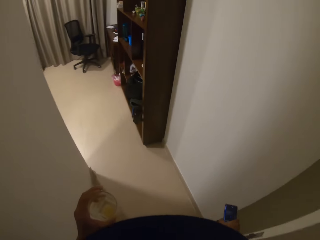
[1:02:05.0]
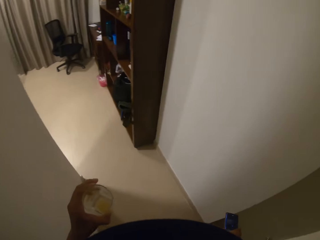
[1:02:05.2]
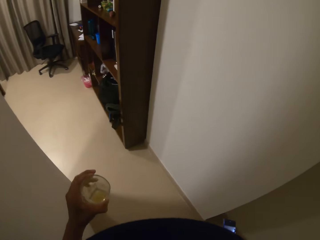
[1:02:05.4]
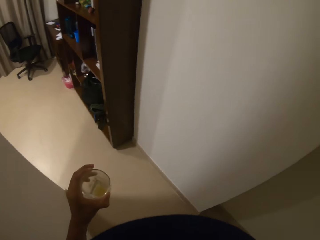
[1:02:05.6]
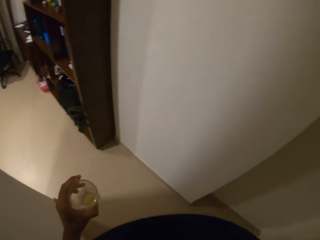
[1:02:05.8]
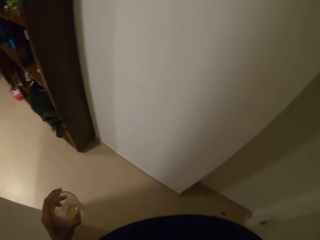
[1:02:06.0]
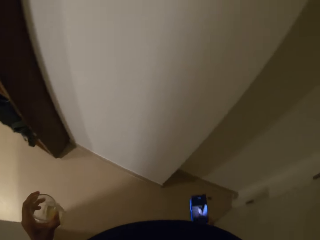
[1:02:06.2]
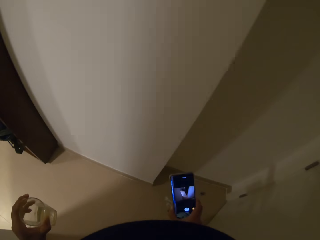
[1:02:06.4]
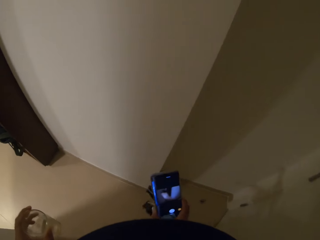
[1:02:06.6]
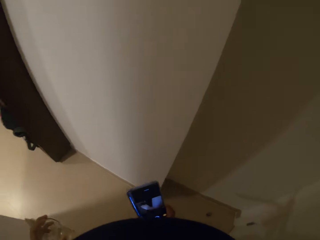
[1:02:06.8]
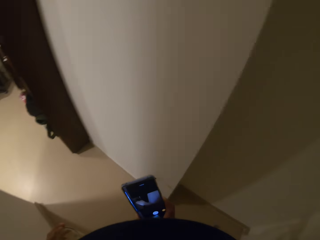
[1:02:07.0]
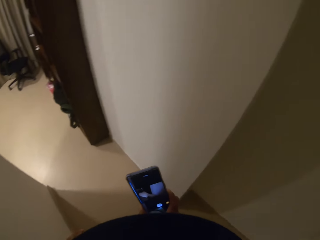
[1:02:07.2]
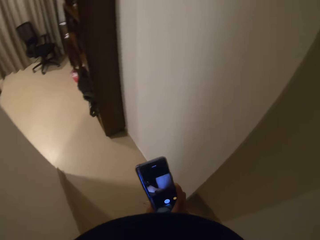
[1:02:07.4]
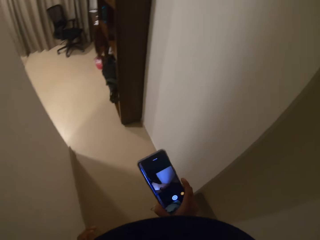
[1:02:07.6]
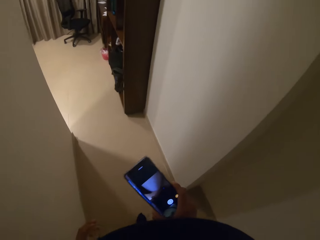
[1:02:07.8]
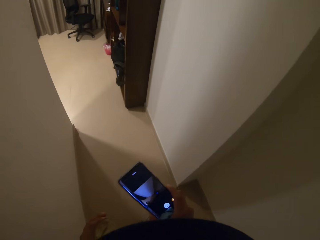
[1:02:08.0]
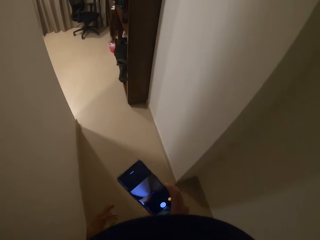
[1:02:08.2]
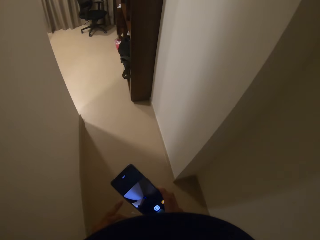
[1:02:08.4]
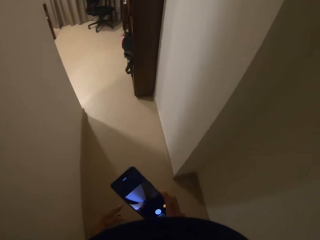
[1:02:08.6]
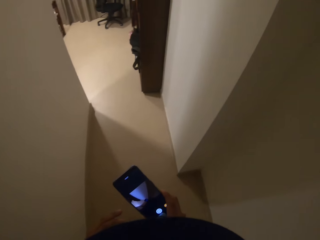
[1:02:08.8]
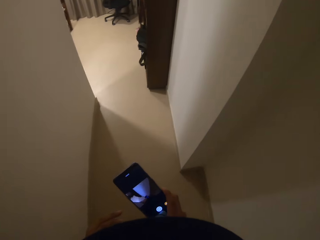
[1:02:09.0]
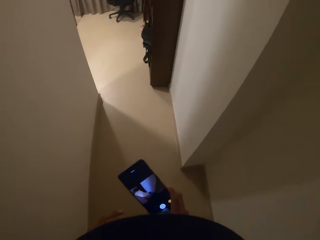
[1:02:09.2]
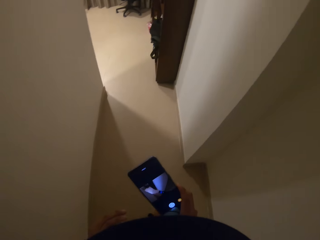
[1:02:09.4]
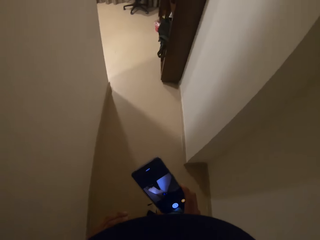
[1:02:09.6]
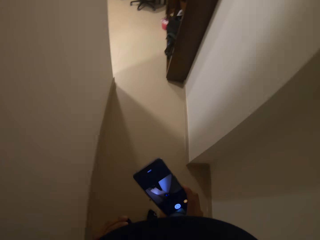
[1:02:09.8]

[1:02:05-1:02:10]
The camera wearer walks forward. They stare at the mobile phone.

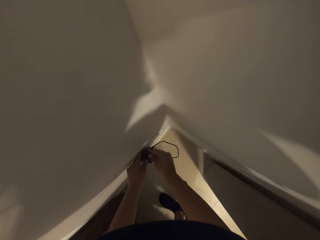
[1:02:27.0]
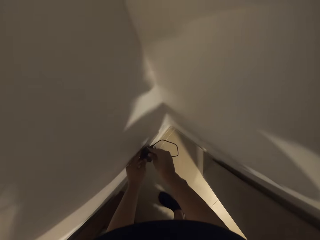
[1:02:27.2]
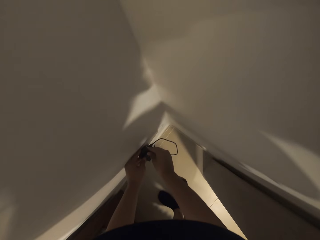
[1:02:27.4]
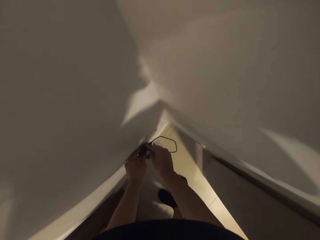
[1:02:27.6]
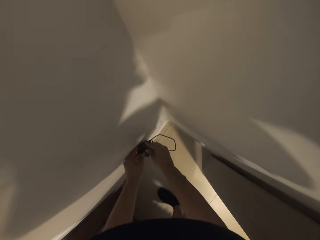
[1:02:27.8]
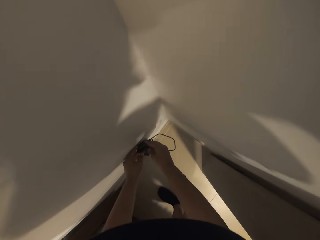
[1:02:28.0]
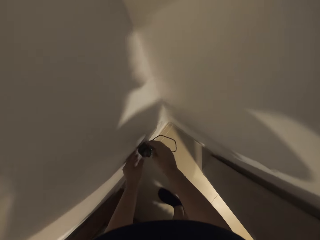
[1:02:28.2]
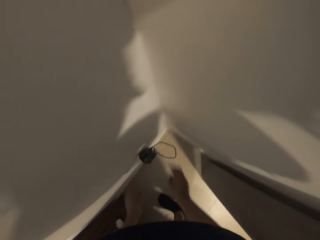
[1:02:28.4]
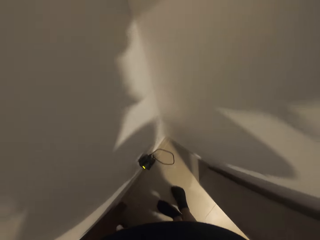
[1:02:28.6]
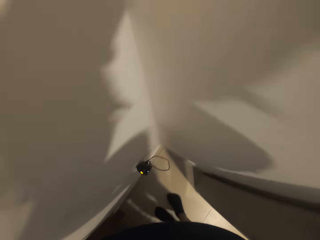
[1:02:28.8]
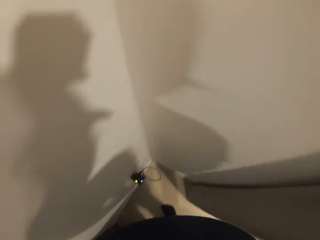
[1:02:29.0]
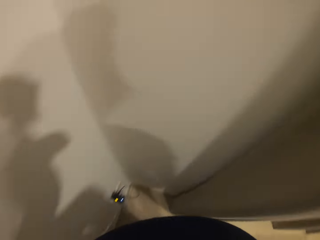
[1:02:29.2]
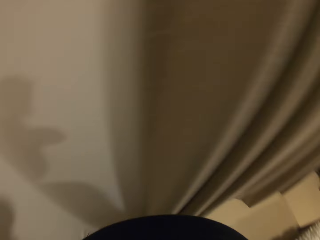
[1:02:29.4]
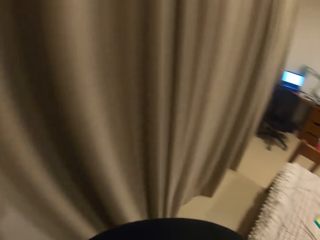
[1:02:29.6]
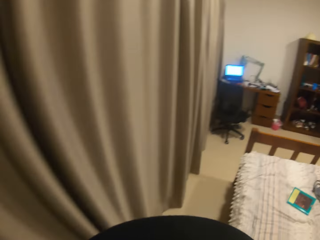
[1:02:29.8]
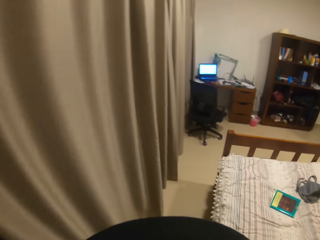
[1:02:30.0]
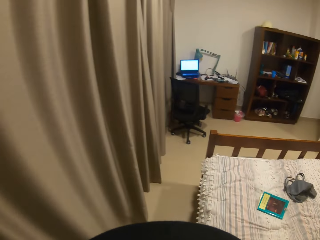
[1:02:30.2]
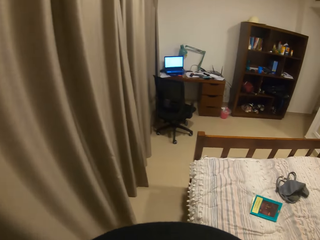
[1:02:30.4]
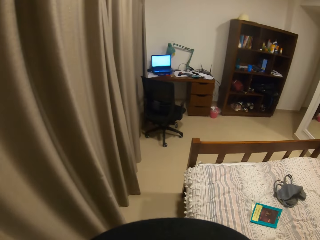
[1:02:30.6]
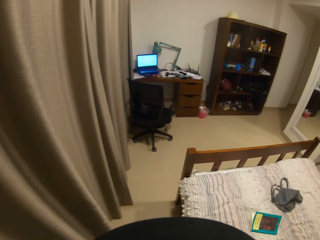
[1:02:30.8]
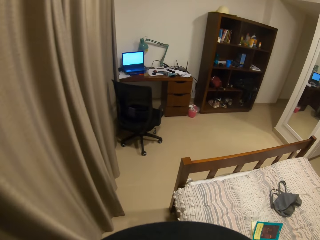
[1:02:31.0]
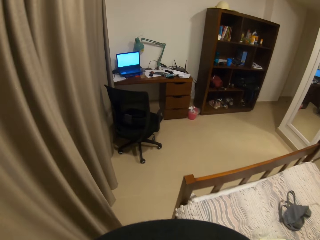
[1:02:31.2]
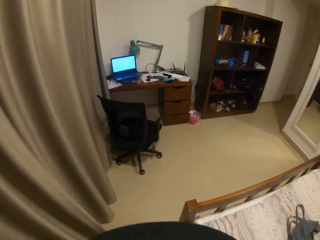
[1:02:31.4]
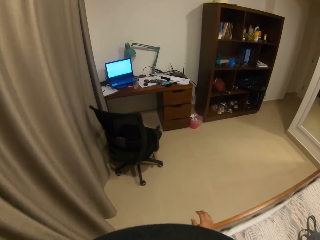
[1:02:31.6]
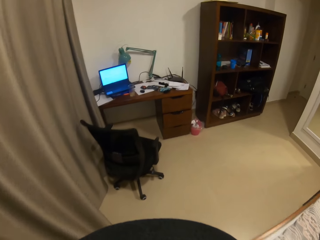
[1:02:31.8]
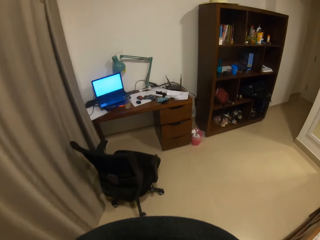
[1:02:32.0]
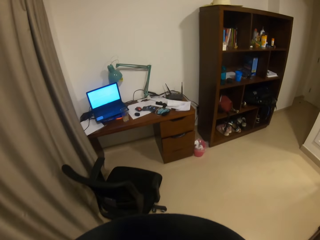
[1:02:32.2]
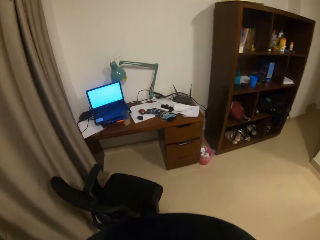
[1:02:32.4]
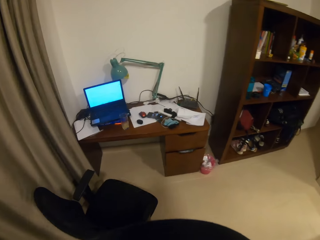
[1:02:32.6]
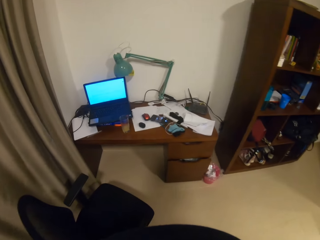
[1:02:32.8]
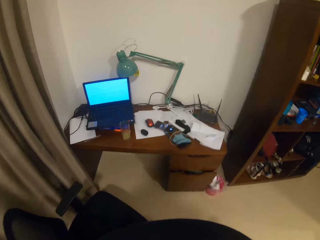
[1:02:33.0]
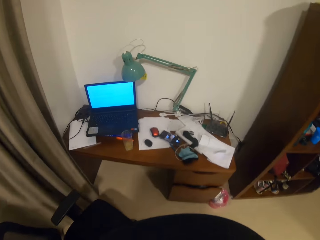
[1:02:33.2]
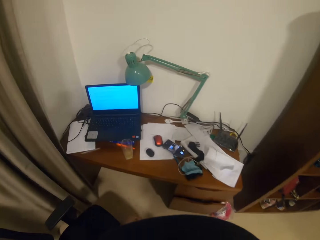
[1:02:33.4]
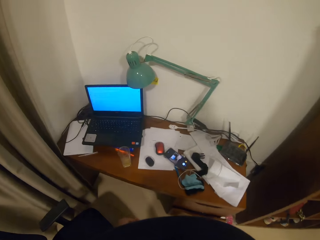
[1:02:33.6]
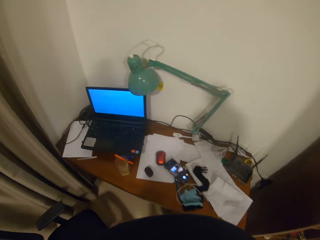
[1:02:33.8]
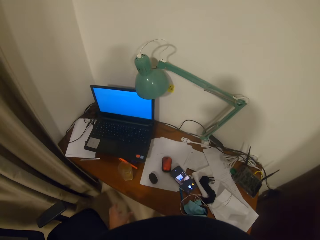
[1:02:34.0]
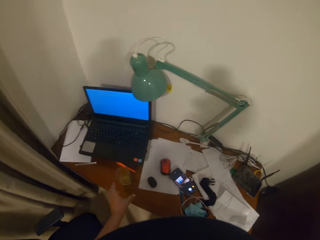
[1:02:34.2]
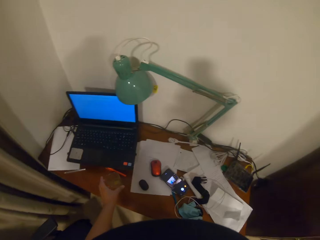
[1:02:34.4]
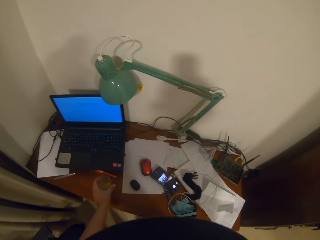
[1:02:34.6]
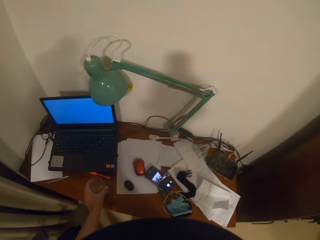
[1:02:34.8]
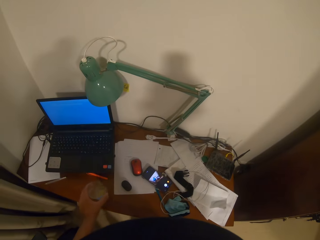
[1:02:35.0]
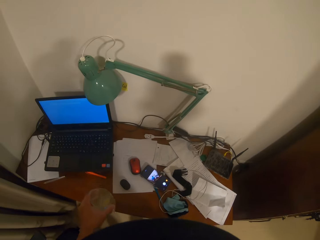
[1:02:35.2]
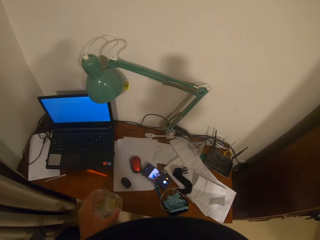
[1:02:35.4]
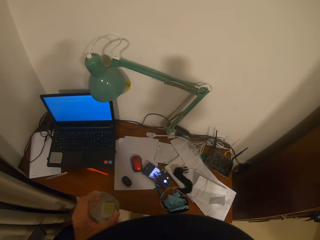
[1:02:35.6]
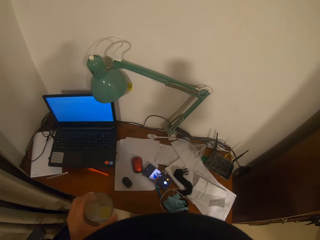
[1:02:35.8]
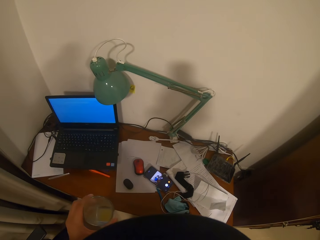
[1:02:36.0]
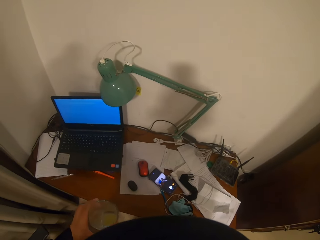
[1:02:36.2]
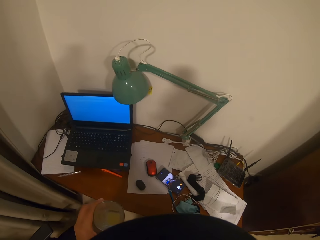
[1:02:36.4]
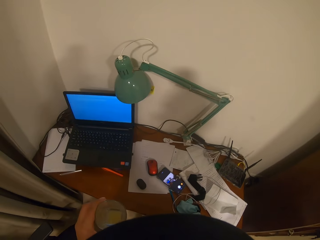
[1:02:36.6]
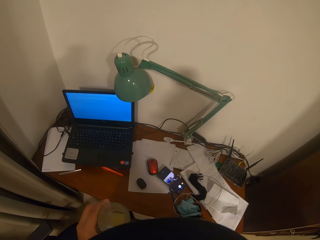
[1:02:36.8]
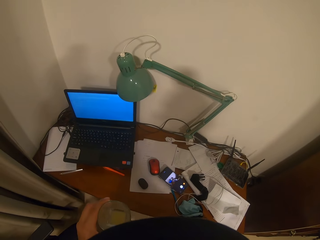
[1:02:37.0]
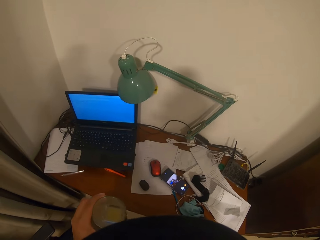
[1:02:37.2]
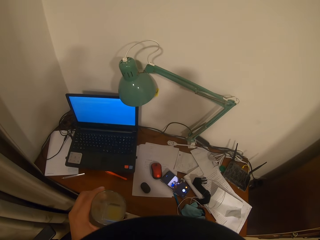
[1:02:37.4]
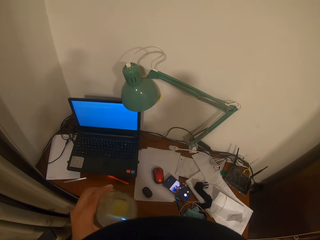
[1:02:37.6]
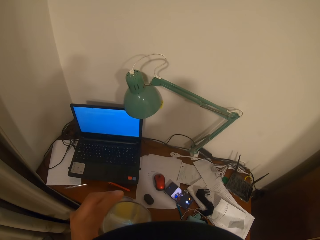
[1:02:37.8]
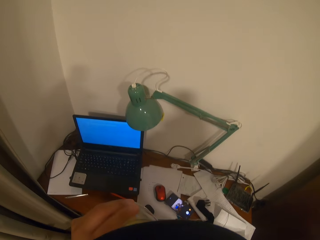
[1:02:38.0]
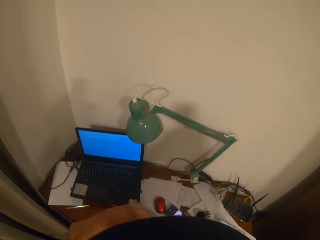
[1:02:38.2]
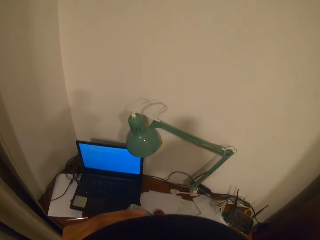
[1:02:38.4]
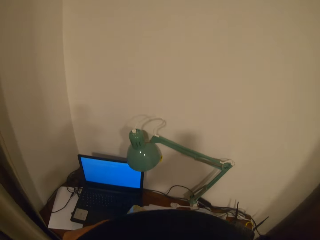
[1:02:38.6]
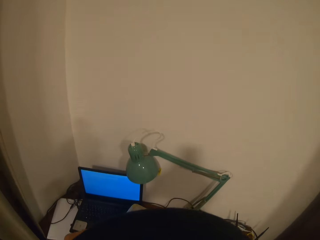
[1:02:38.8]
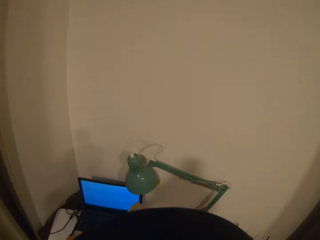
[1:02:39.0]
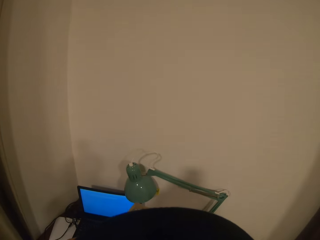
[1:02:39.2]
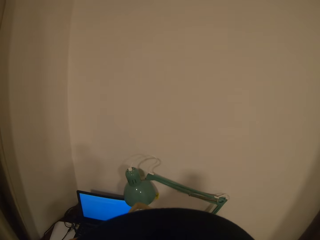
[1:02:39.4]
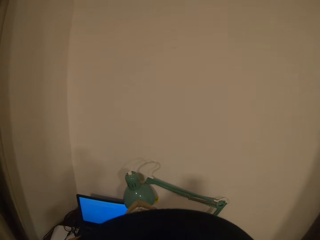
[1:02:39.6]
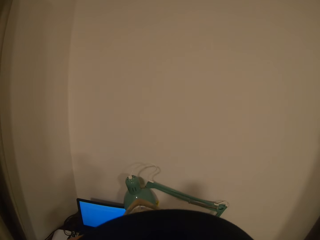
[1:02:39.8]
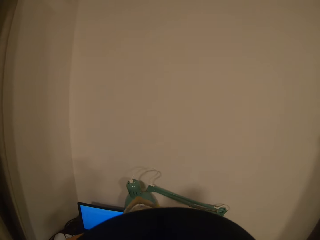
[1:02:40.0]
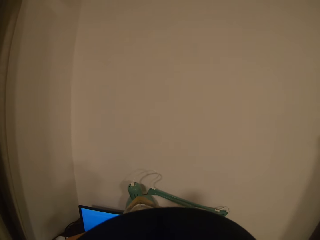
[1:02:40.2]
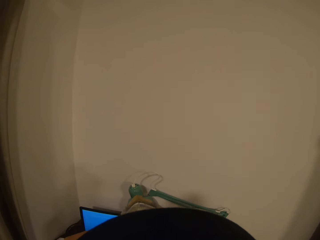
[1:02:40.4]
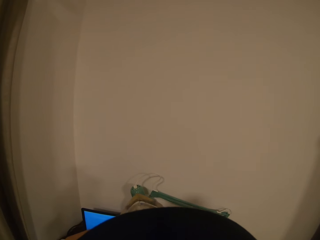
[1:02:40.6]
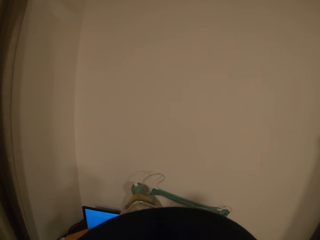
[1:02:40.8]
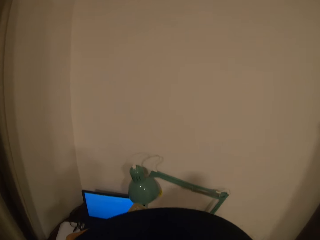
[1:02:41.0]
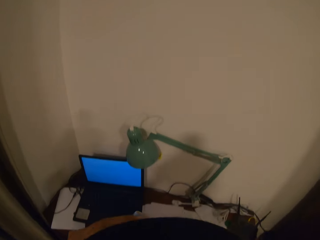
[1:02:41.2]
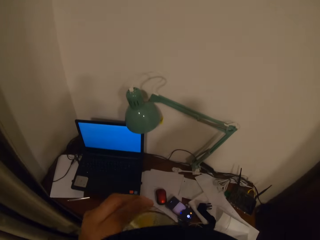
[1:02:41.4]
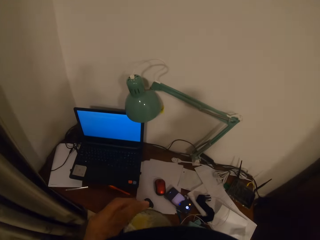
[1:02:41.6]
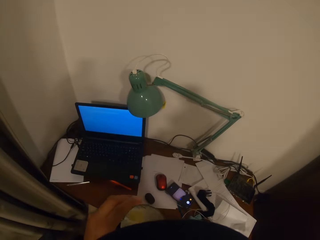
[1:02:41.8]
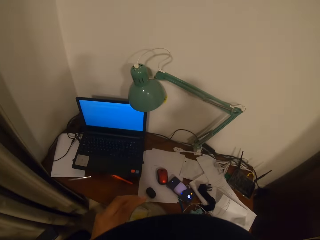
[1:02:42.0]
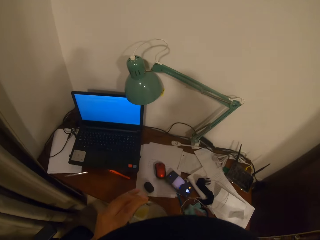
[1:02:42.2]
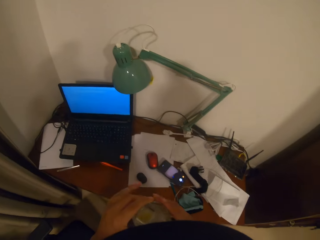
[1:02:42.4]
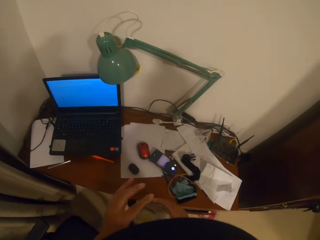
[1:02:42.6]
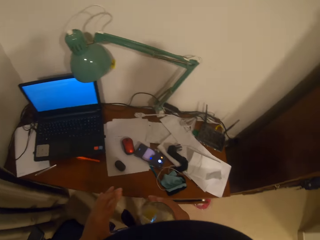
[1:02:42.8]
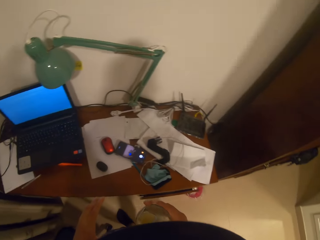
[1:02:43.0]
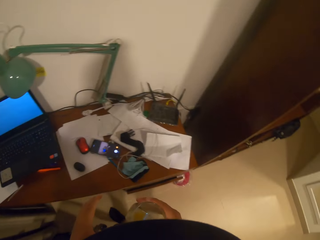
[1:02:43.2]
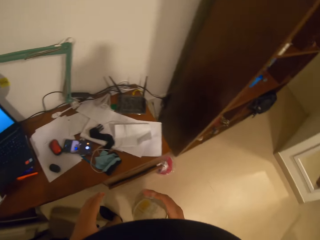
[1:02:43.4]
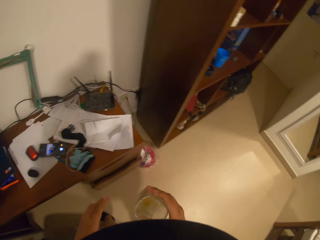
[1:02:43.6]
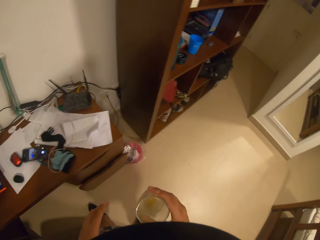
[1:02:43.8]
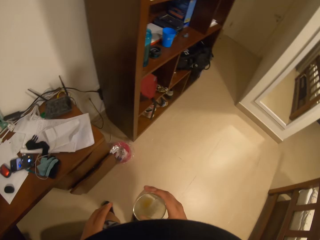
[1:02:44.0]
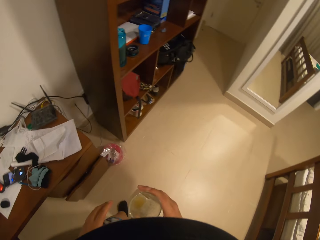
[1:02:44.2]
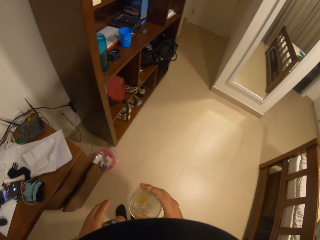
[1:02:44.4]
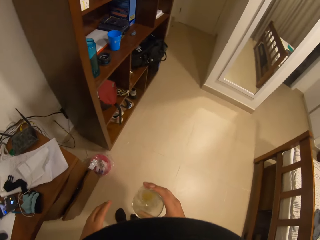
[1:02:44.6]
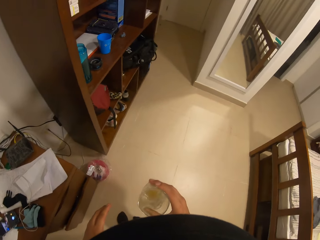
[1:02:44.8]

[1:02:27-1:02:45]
The camera wearer stands. She turns around the room, walks in the room, and moves forward. She picks up a glass of lemon juice from the table with the left hand. She stares at the laptop. She drinks from the glass. She moves the glass to the right hand. She holds the glass of lemon juice with her right hand. She shakes the glass of lemon juice with the right hand. She moves to the right.
